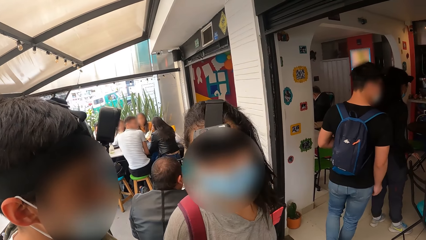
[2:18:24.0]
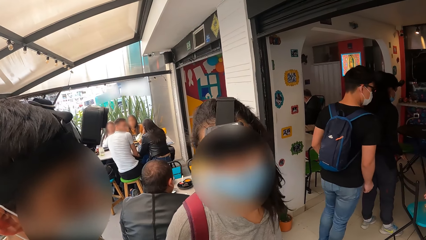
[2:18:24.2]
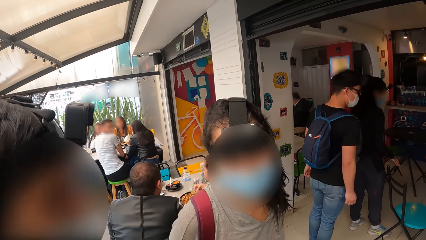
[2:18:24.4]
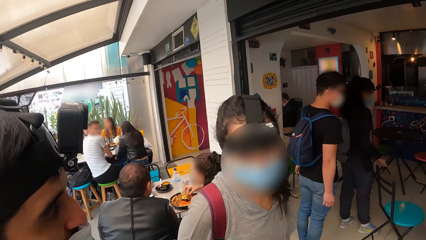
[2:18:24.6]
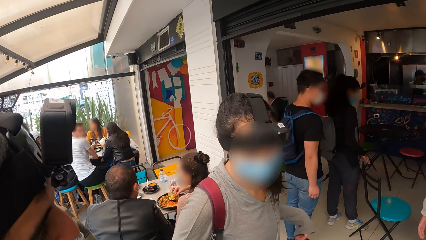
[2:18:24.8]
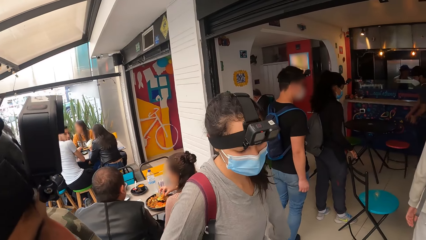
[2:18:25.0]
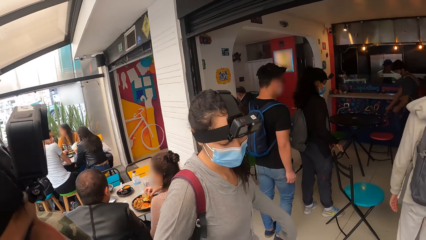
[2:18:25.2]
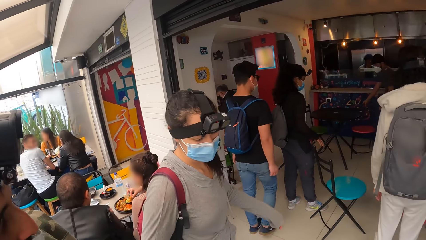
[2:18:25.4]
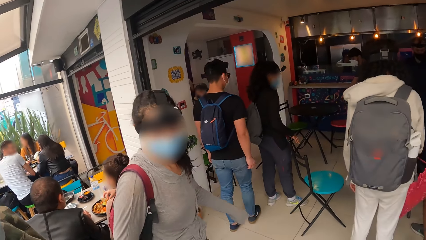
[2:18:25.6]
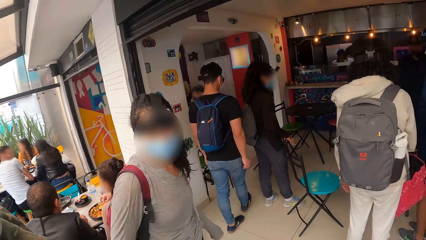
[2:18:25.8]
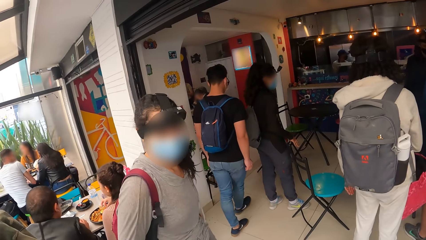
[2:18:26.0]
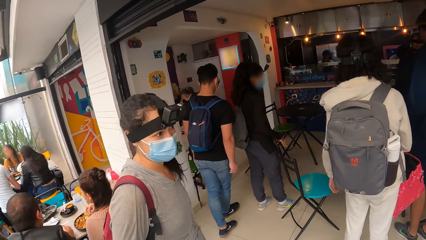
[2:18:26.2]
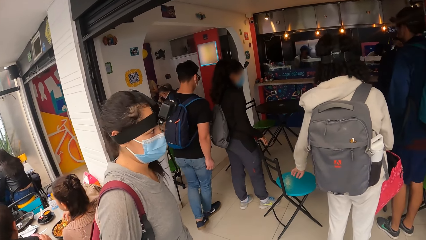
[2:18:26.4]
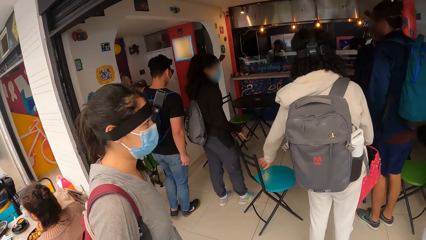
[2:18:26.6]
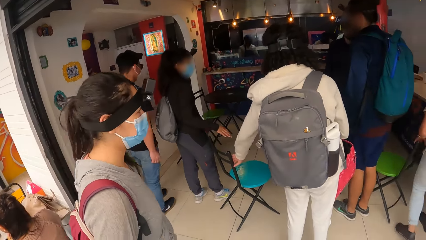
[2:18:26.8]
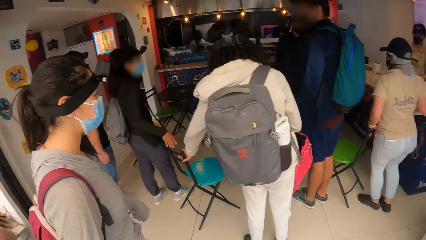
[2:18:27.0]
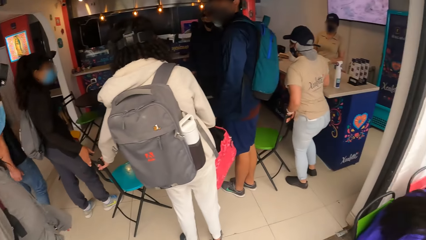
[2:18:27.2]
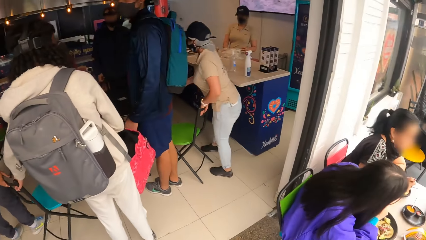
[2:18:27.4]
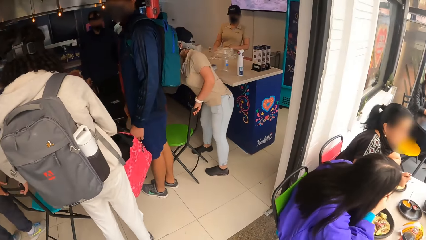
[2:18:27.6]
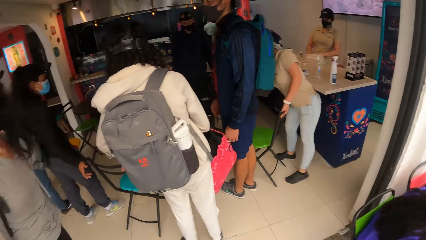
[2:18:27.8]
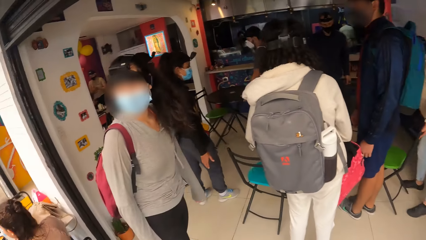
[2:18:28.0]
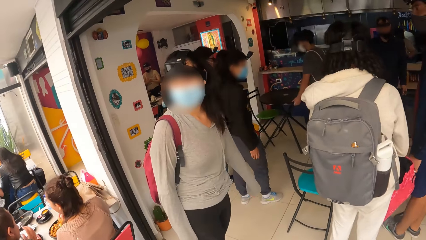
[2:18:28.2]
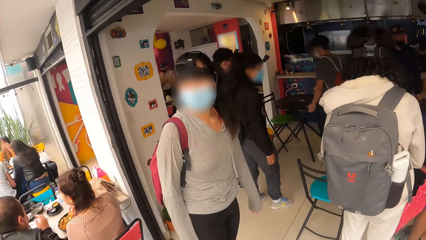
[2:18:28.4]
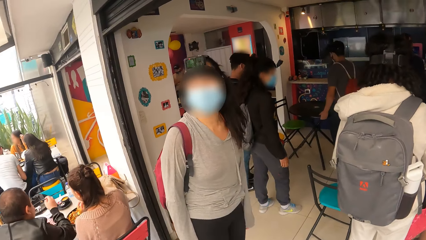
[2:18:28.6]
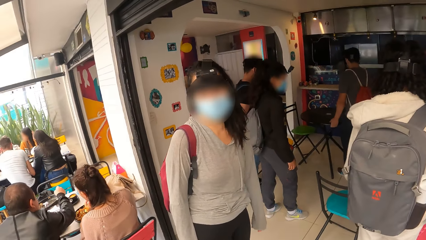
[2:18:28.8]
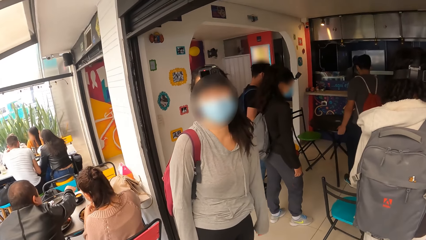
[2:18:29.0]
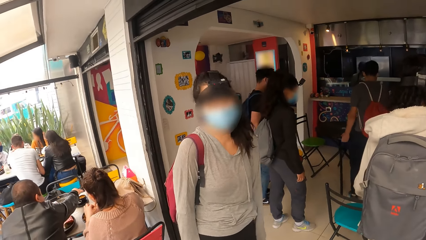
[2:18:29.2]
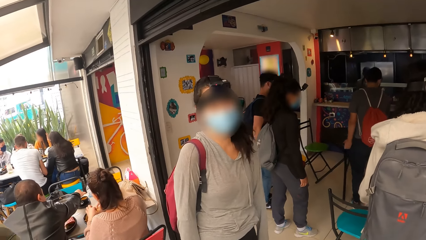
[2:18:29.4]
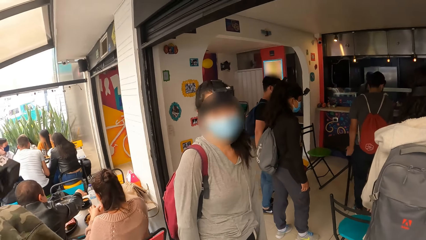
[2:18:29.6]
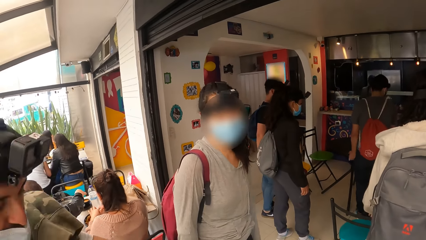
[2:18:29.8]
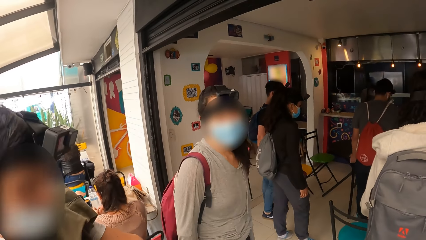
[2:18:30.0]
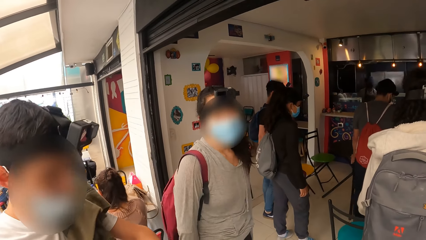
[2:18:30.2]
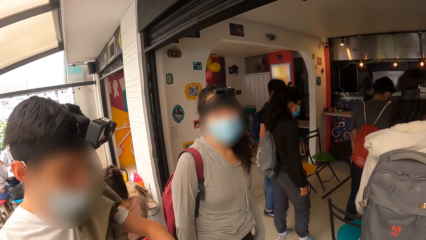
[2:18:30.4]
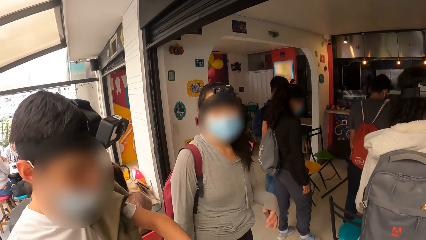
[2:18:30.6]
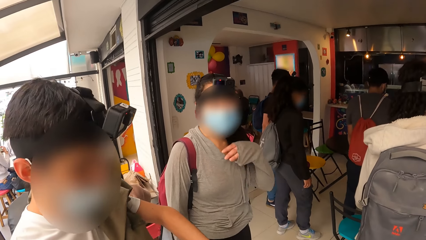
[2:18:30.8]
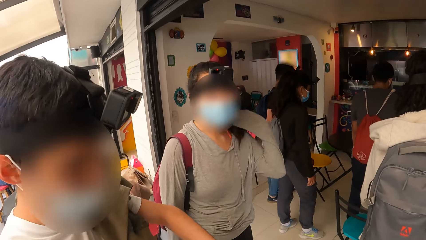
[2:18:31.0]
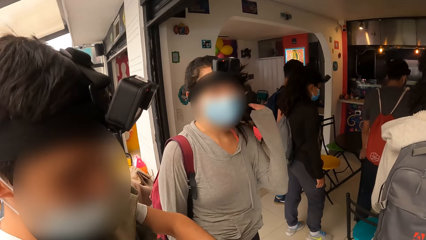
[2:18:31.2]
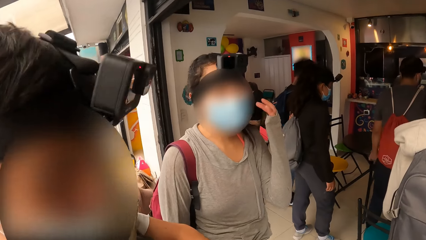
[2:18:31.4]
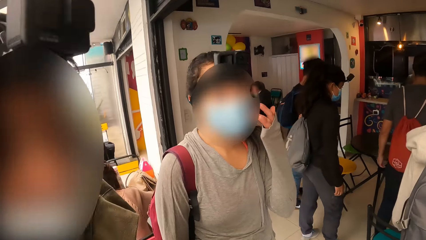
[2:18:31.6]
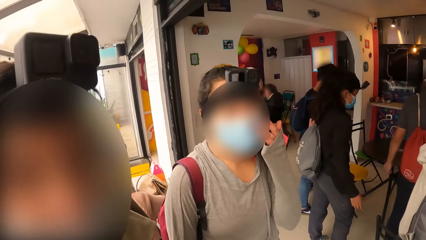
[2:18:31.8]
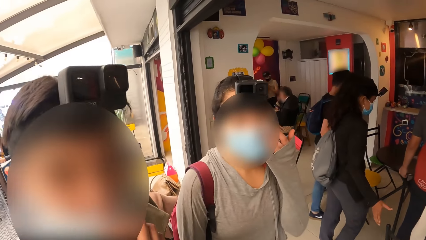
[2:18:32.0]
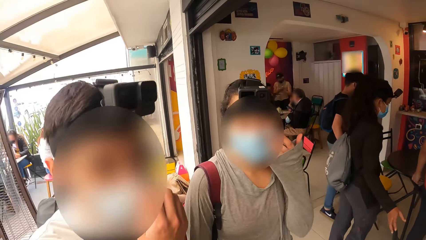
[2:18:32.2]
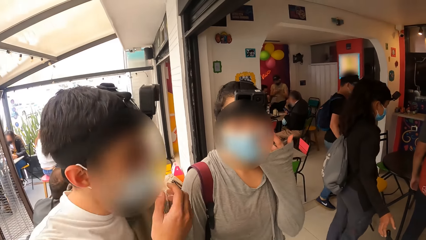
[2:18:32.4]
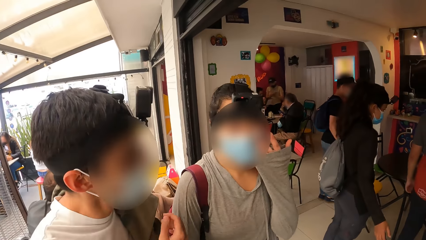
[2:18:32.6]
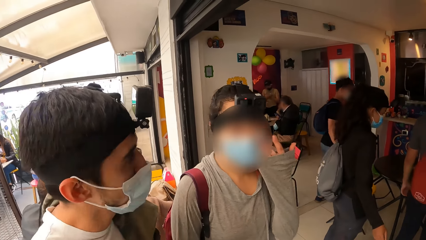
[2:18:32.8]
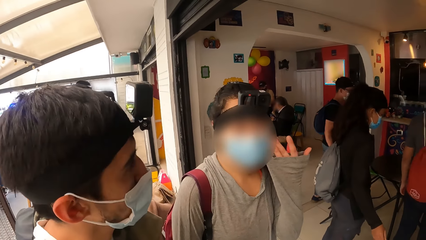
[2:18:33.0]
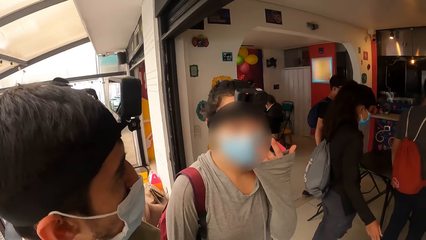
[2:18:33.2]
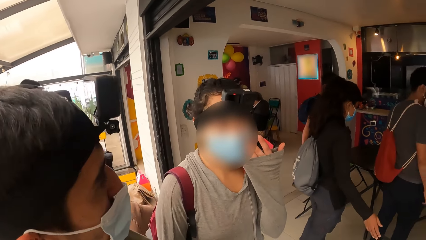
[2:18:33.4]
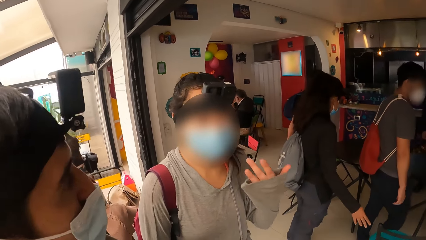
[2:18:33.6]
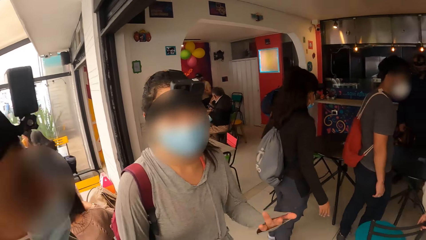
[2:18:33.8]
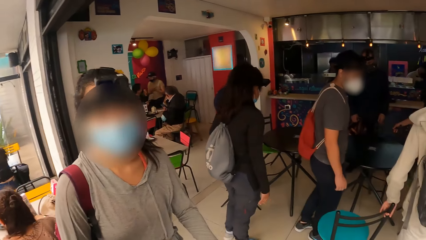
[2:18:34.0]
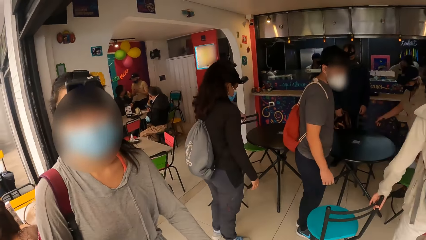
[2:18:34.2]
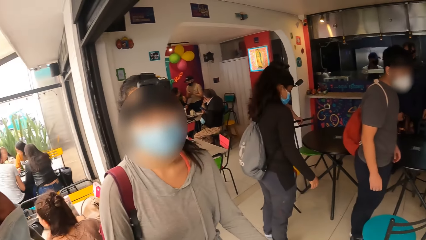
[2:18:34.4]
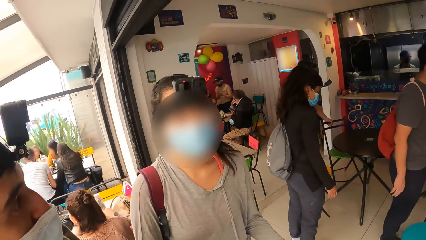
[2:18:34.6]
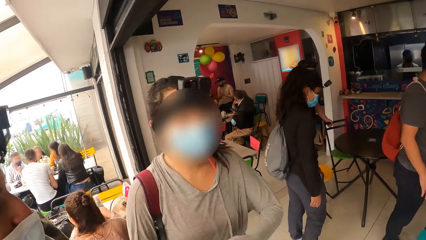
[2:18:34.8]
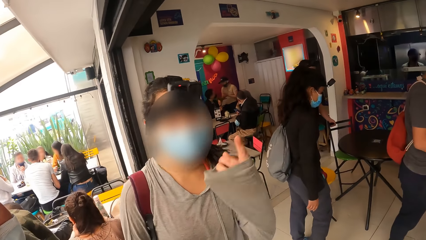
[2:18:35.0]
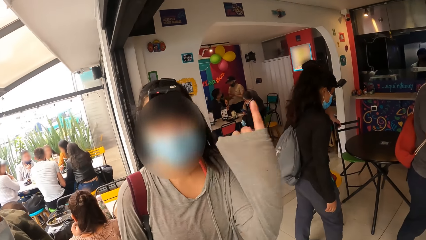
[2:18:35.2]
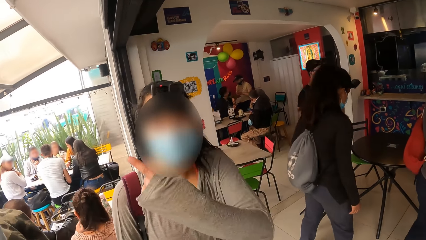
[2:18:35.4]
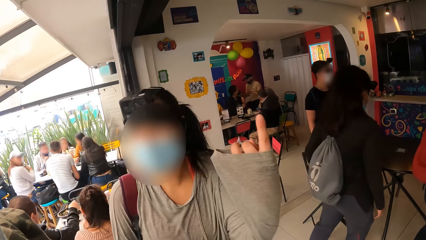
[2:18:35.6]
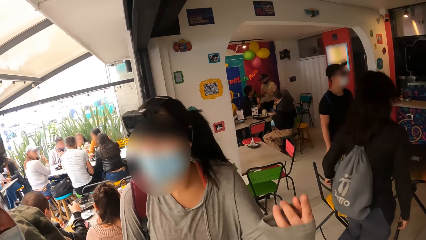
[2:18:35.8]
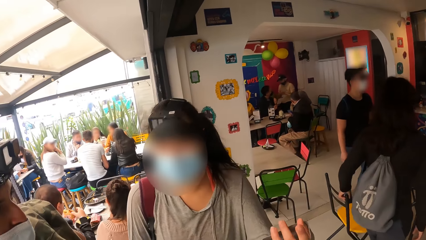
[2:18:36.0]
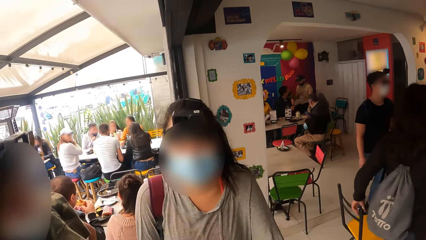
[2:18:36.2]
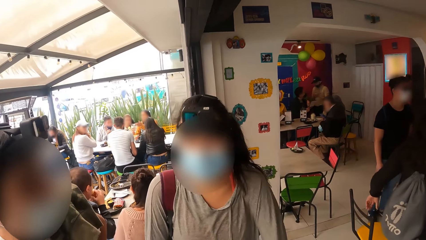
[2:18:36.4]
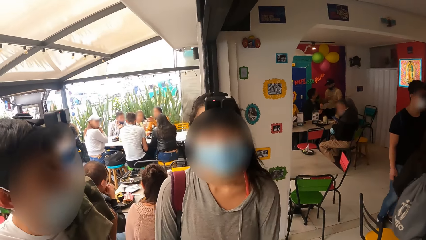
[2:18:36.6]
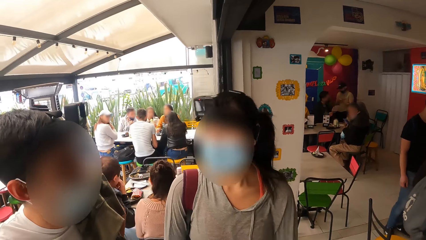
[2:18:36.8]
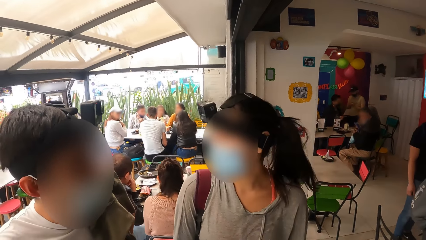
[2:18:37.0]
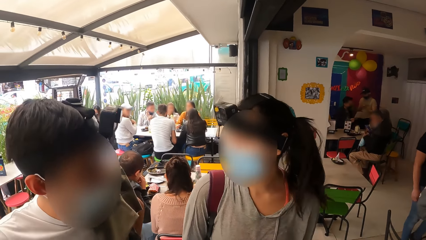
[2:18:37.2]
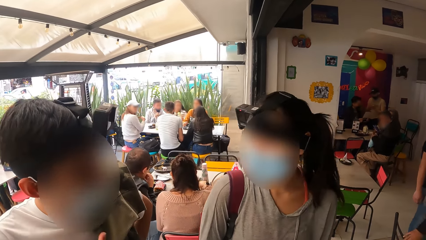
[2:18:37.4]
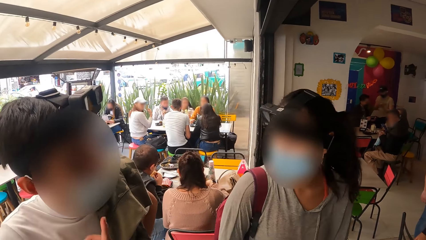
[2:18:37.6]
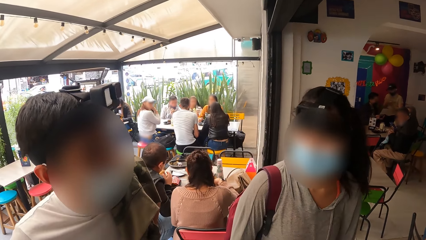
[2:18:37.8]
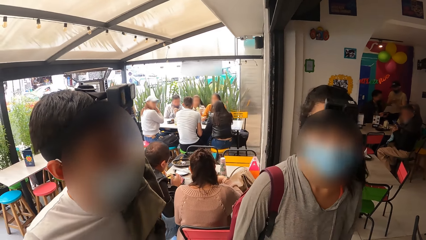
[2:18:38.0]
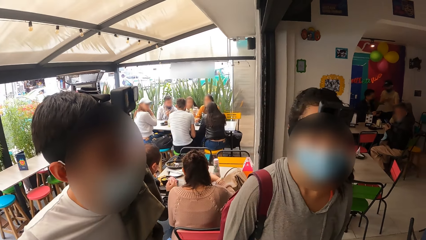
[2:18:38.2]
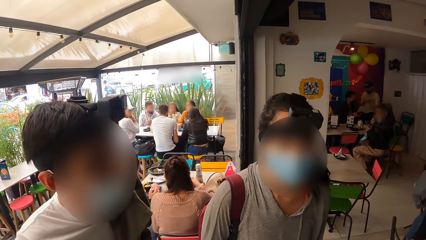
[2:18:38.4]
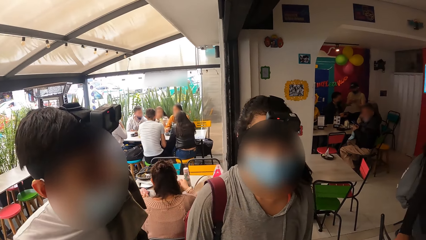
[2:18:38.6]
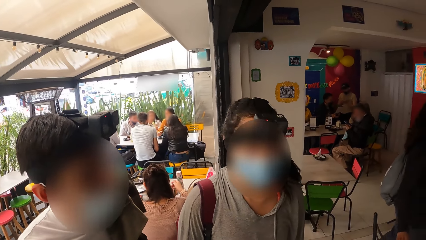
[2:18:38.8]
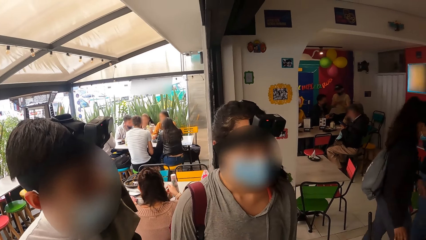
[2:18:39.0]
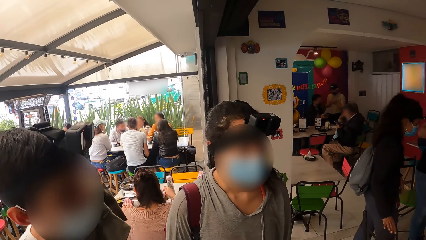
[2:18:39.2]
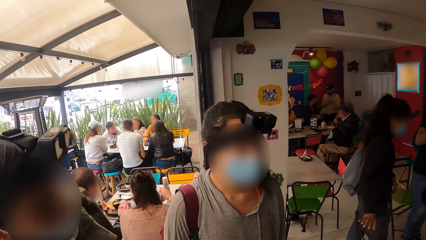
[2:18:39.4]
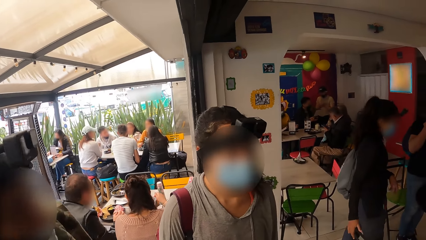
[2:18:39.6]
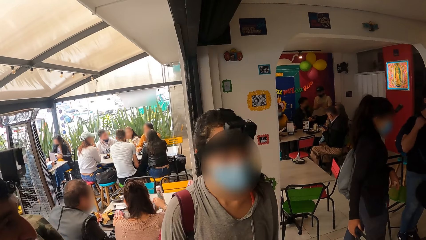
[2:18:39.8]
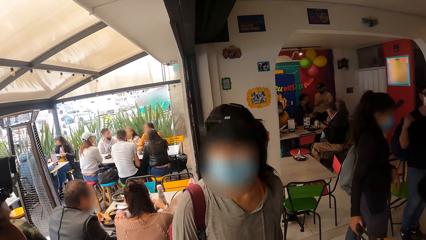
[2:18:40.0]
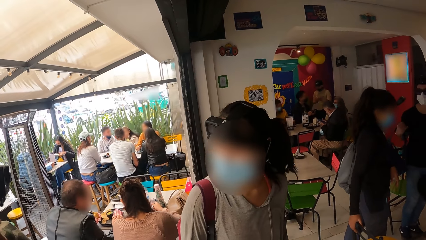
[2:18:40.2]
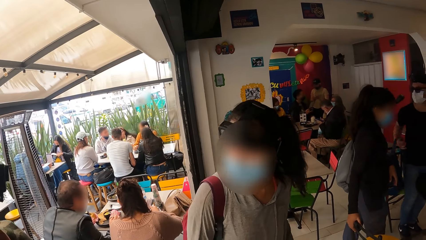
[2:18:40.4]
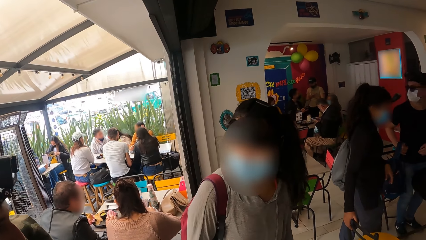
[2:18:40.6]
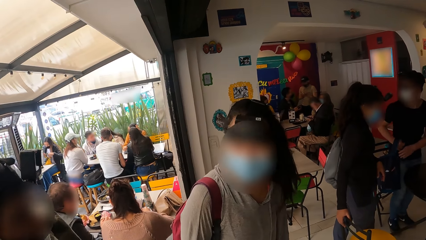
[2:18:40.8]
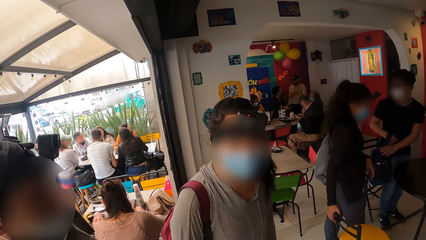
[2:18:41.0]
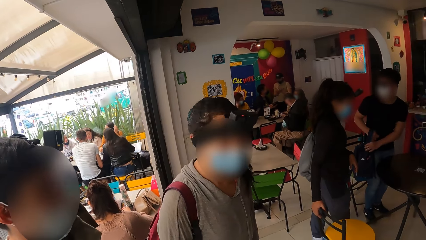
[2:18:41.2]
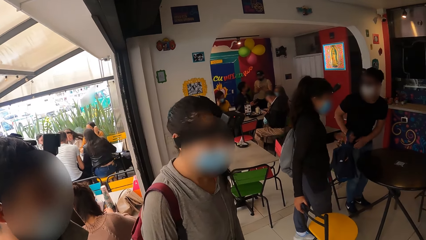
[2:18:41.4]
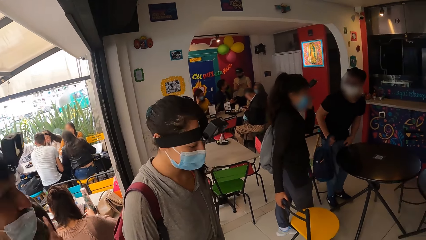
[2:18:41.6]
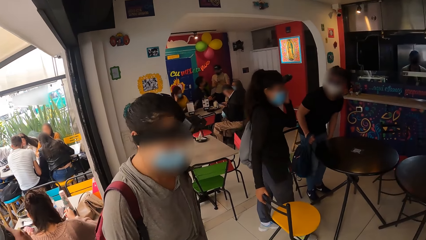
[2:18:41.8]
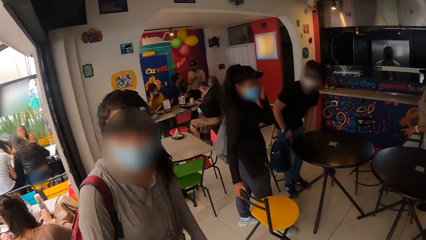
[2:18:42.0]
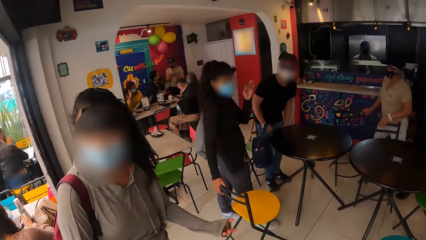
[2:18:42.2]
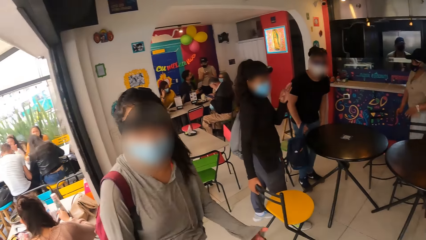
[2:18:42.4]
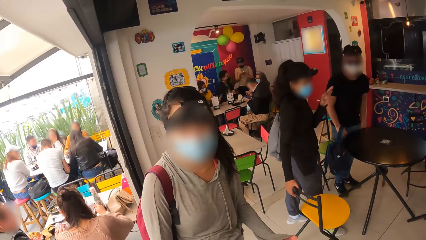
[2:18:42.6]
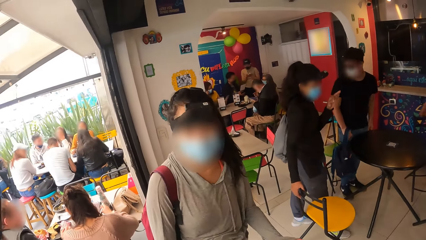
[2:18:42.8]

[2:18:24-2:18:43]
The camera wearer walks in the hotel. A woman pulls a blue chair with her left hand. Another woman holds a green chair with her left hand. A third woman places her right hand on the blue chair. A man adjusts a table with his hands. A fourth woman adjusts her hair with her left hand and adjusts a mask on her face with her left hand. The camera wearer converses with another woman. The third woman pushes the blue chair with her right hand. The first woman drags the blue chair with her left hand. The third woman drags an orange chair with her left hand. She drags the orange chair with her right hand. Another man removes his bag from his back with his right hand. A third man converses with that woman. The second man touches the bag with his left hand.
